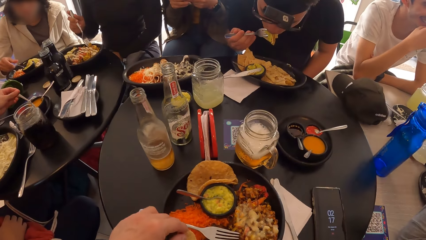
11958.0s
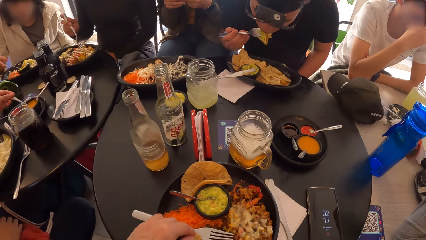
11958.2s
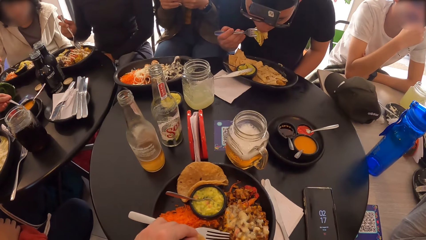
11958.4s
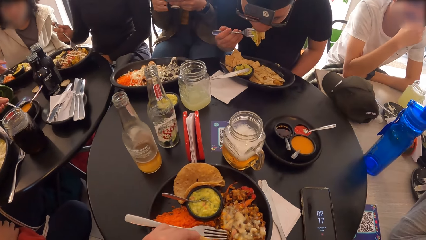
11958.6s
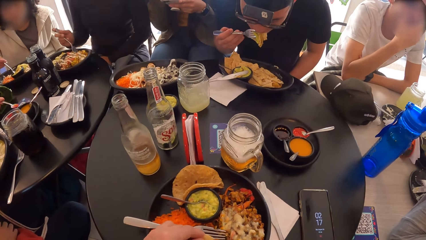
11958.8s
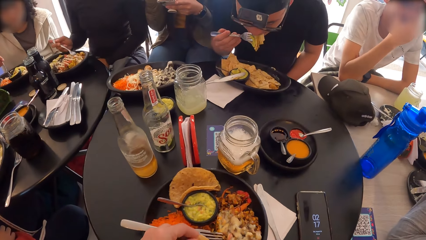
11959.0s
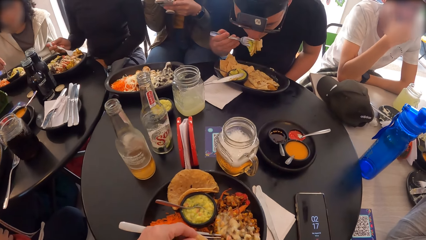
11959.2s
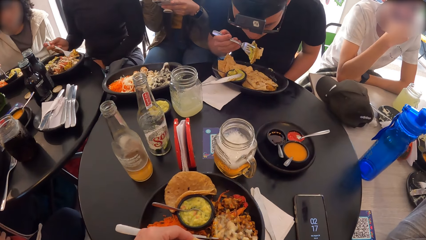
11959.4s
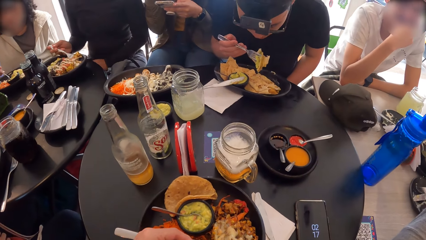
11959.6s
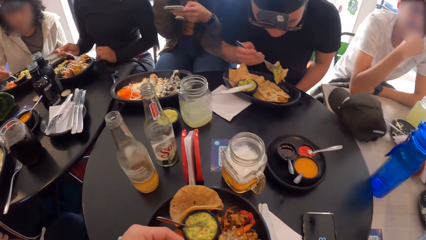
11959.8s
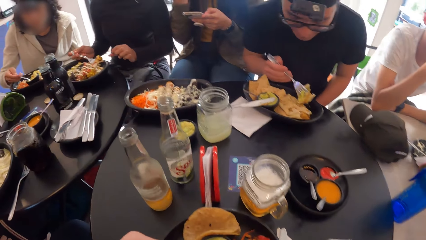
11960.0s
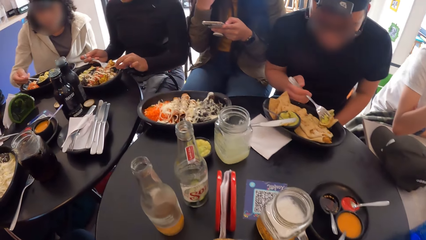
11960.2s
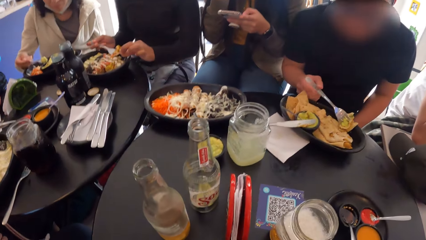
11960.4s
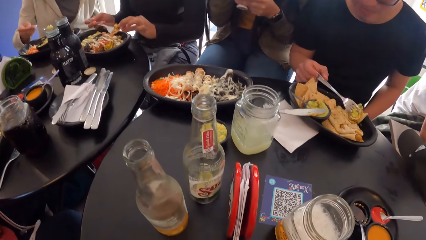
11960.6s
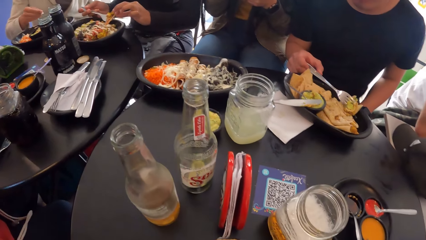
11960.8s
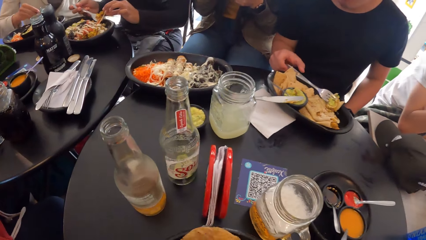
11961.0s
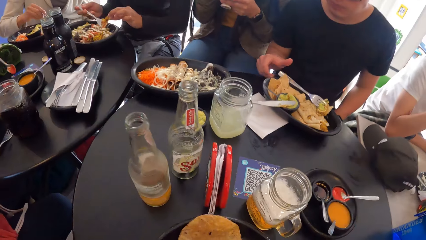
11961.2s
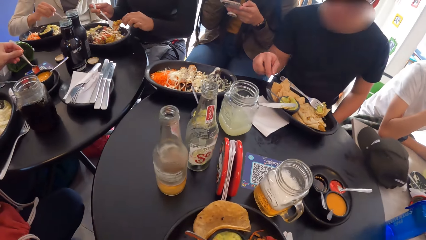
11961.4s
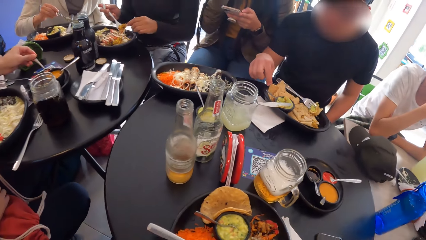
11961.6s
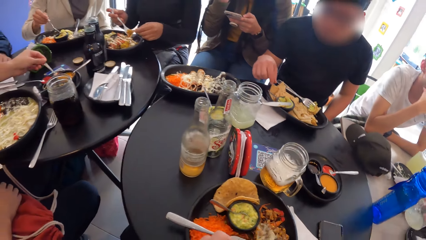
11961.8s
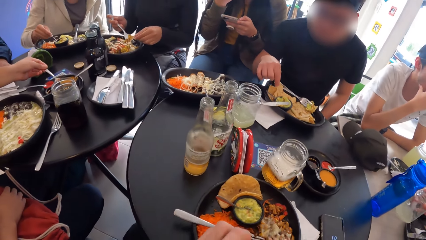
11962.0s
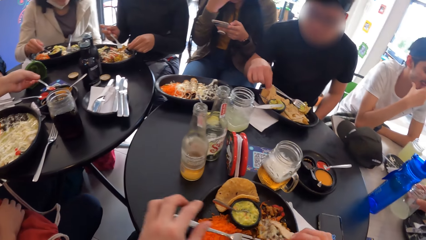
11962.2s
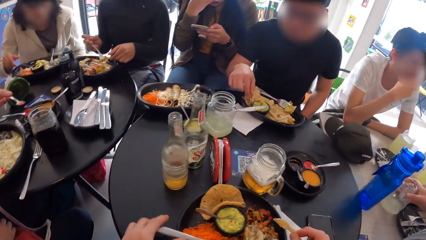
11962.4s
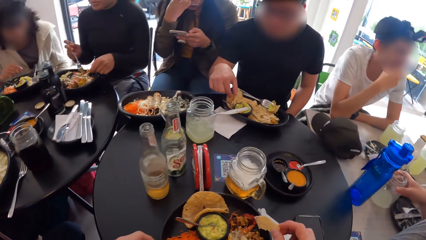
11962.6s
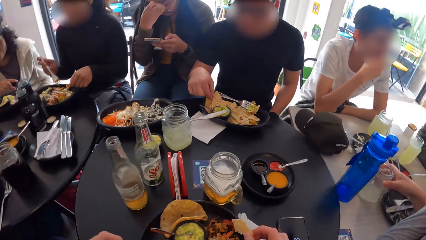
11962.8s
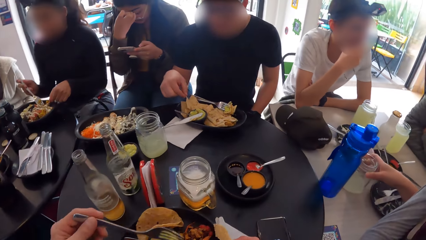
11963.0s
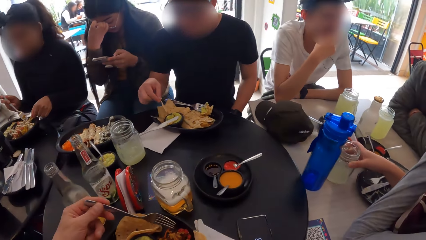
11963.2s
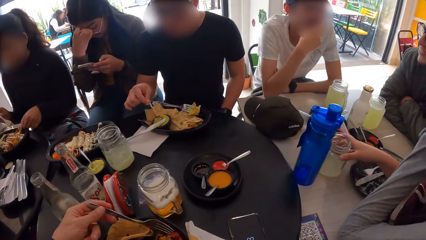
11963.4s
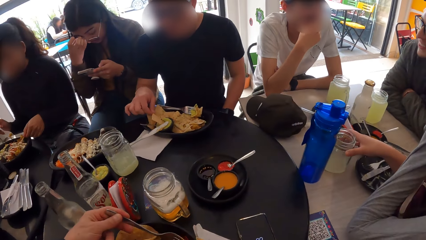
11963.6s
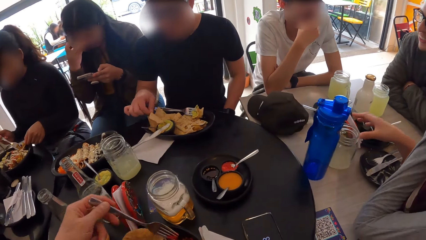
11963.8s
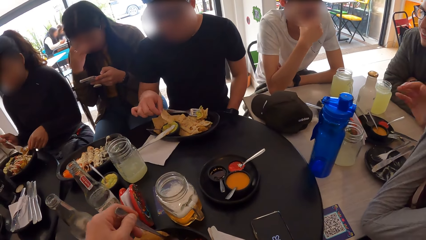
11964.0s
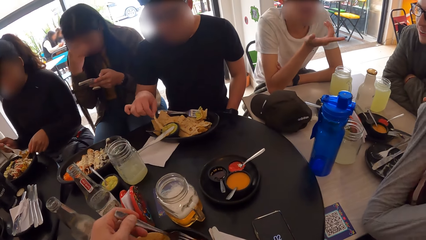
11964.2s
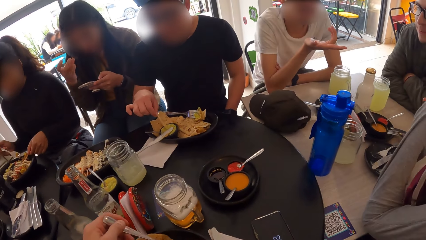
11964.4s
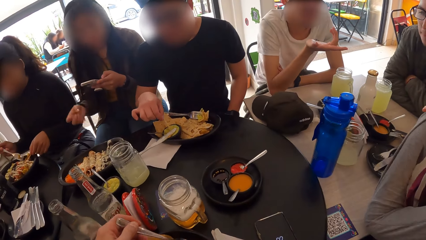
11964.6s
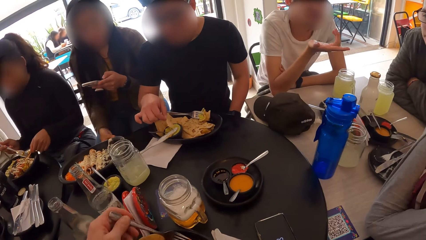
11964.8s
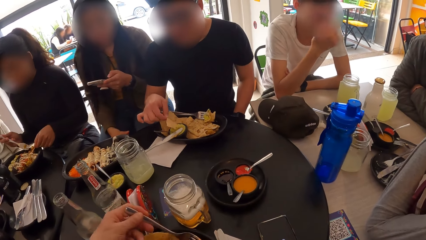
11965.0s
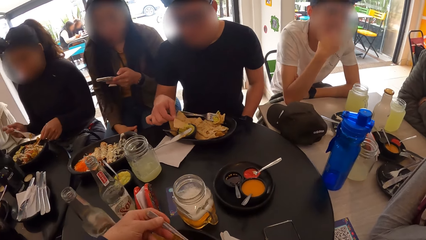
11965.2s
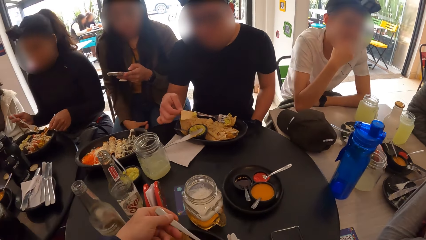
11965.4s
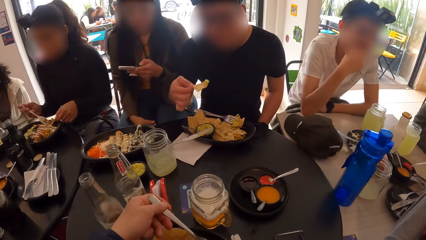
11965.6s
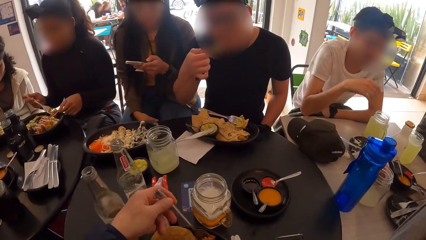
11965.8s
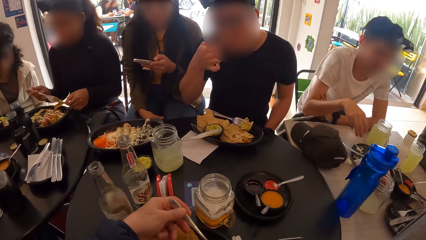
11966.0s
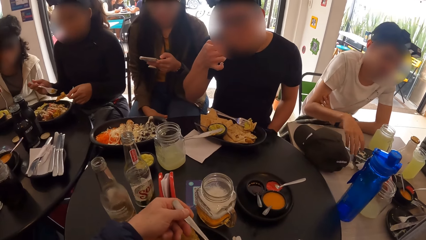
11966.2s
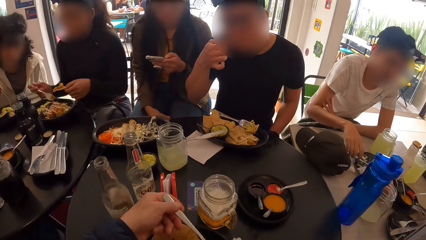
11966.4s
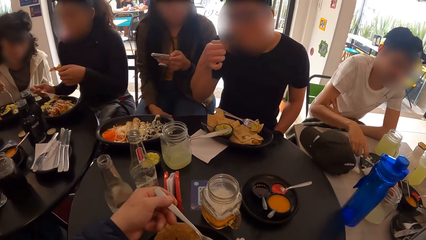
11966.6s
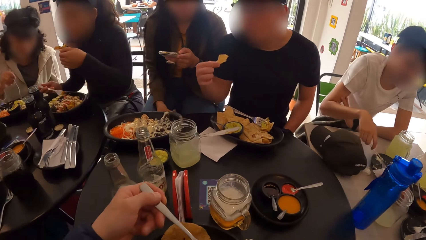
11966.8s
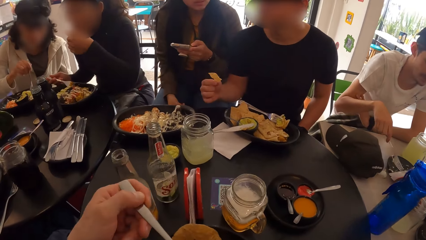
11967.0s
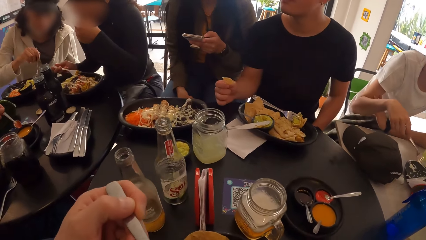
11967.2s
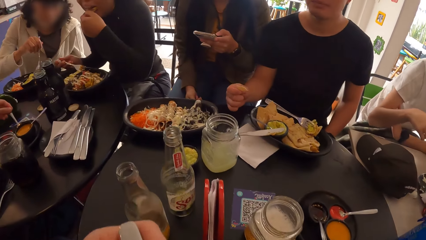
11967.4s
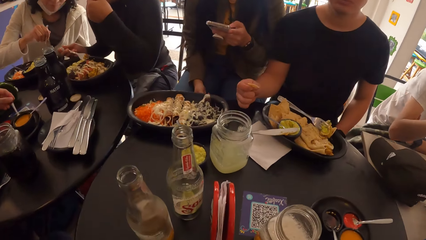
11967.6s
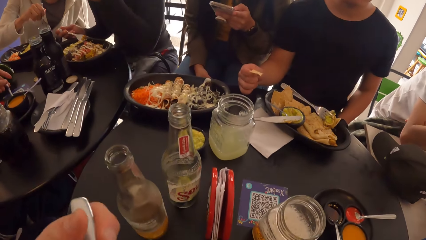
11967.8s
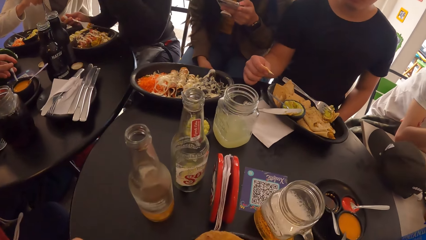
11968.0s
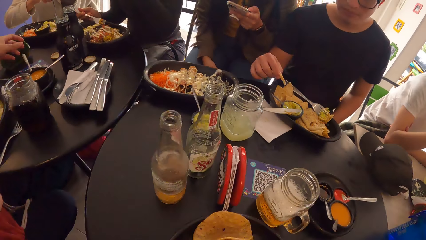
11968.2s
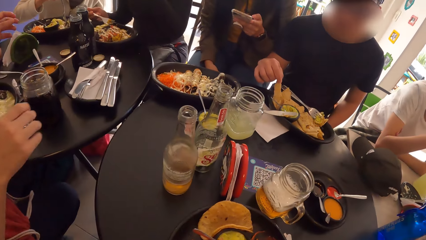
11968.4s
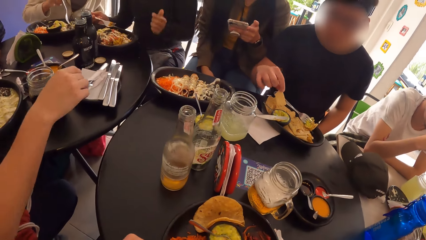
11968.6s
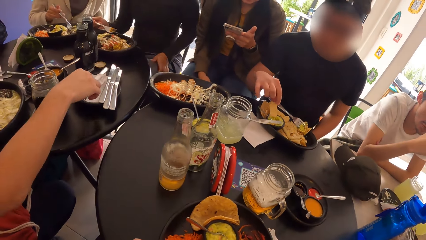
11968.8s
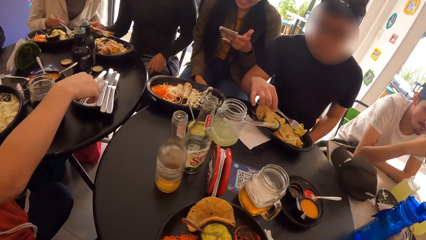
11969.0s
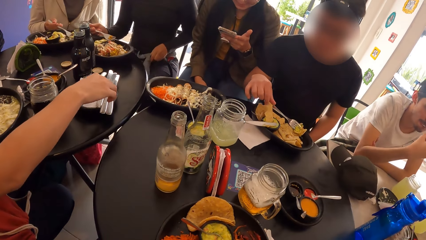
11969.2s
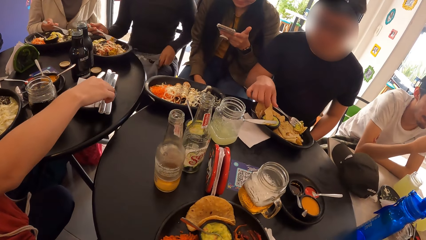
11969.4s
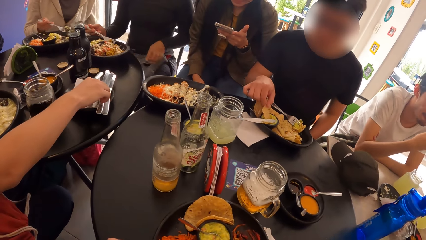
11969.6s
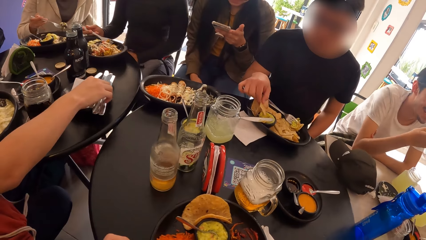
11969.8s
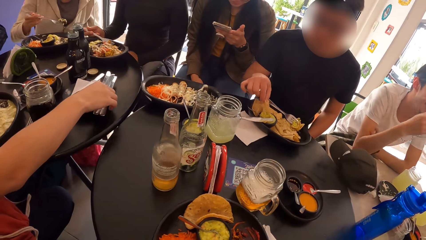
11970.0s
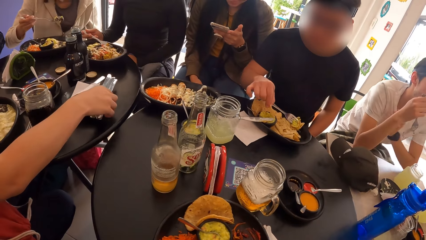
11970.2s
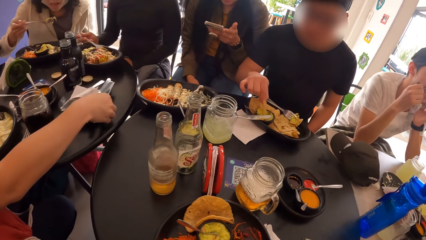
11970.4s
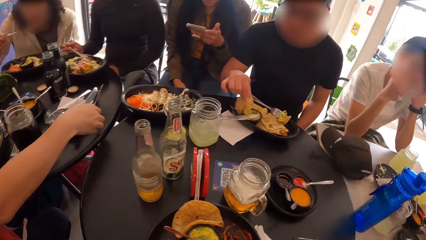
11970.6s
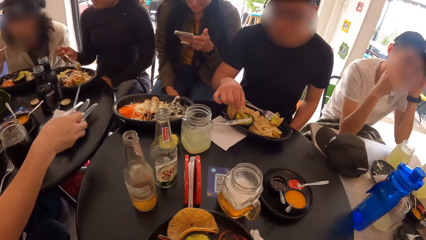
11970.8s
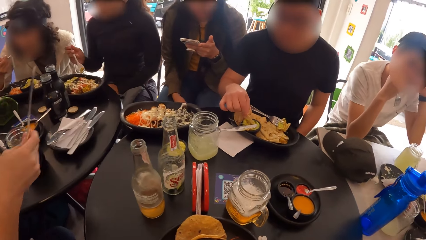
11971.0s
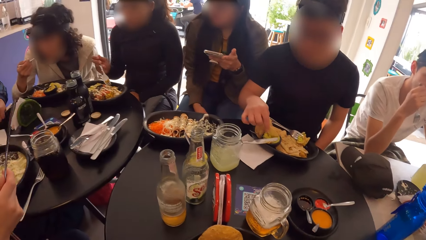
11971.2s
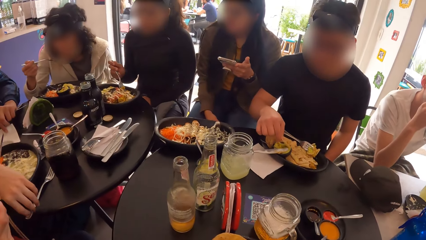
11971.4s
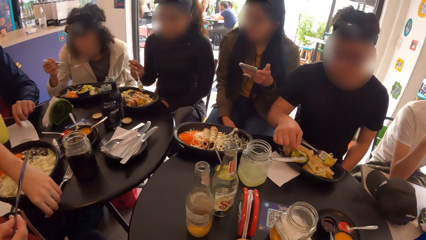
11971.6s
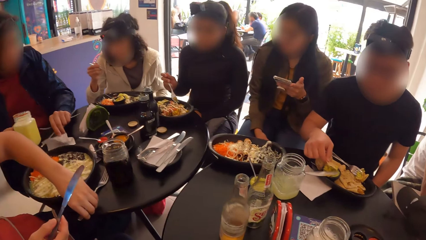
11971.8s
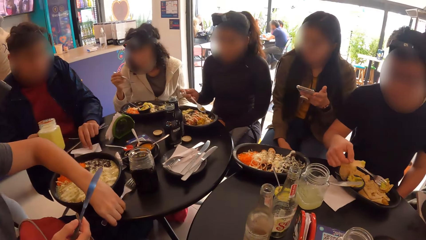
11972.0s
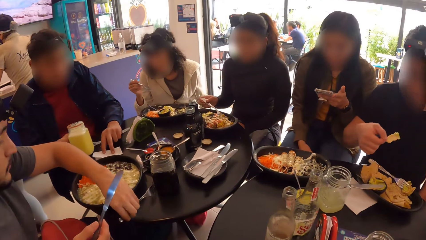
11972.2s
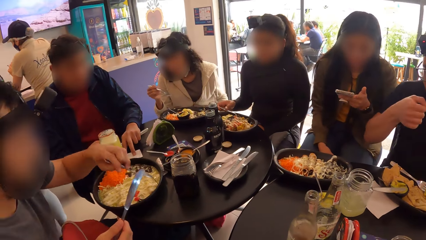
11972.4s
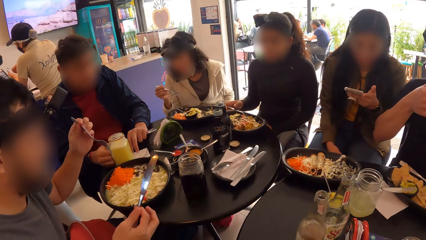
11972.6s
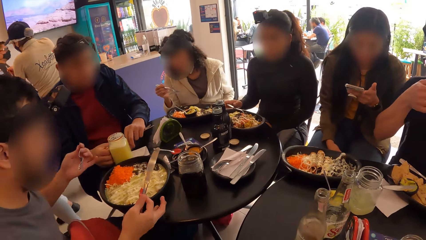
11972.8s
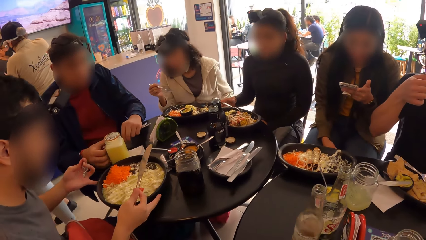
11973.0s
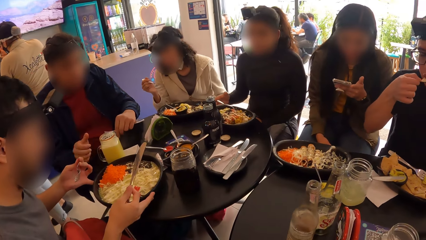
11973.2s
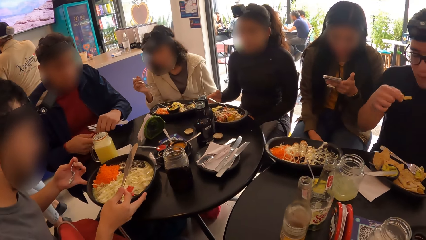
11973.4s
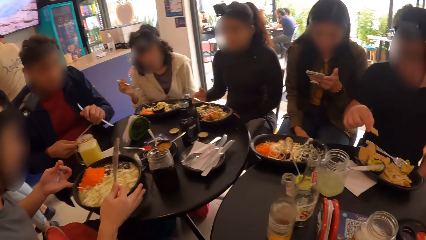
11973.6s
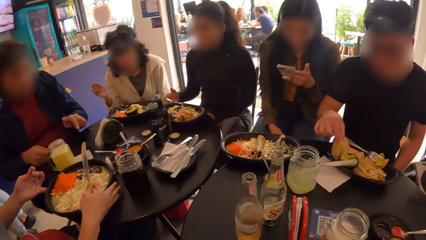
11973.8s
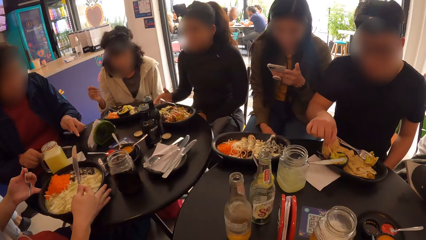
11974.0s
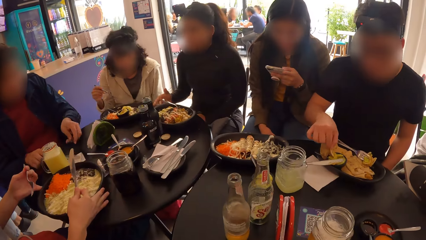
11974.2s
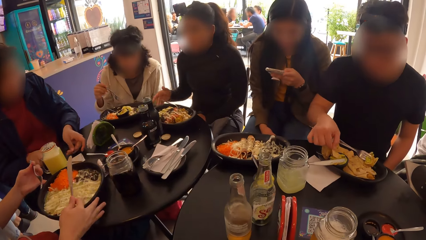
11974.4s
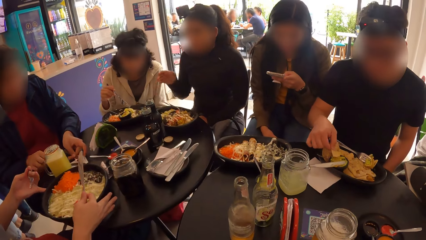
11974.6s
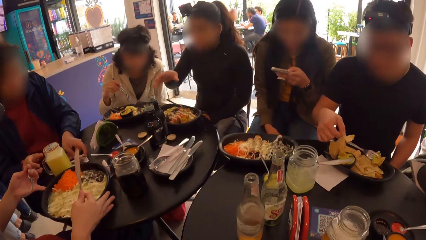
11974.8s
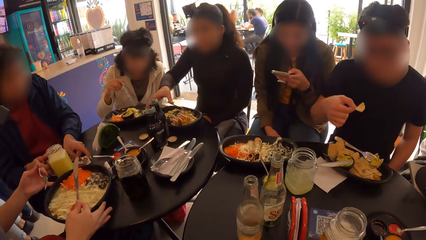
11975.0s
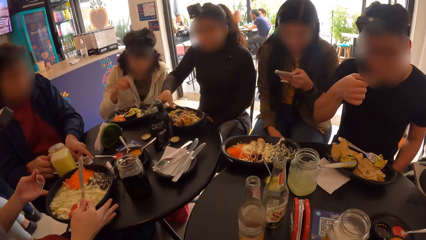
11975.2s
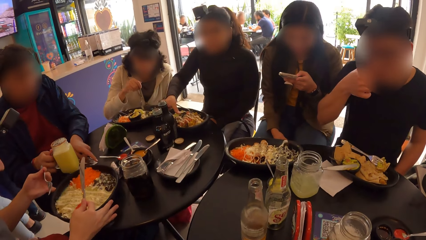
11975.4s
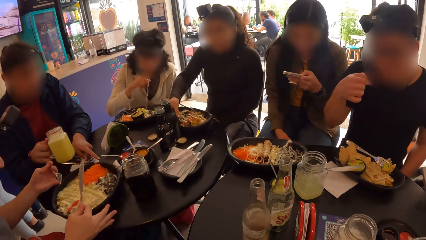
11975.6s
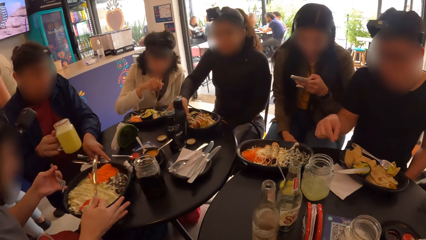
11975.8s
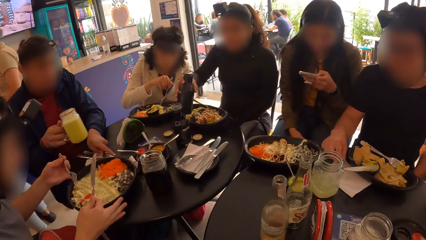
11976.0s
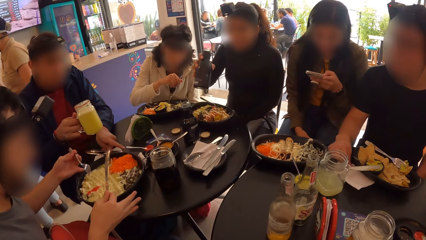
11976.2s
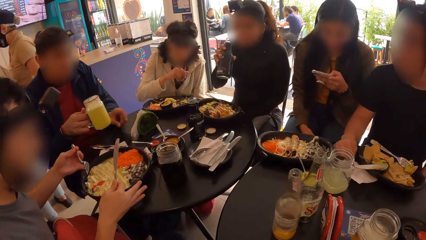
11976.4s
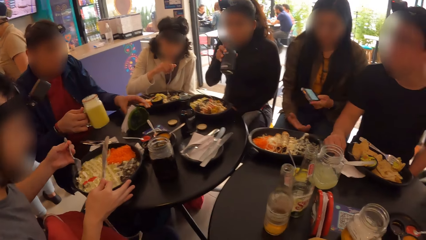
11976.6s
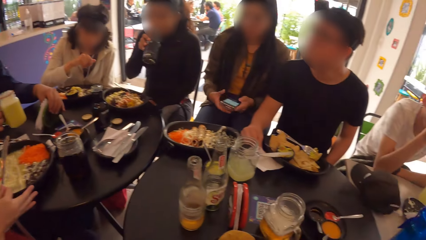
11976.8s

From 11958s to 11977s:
The camera wearer cuts a bread. They eat the food and look around. They eat the bread. They pick the spoon or fork with the left hand. They scoop the food with the fork with the left hand. They eat the food with the fork. The man picks a knife with the right hand and picks a fork with the left hand. The camera wearer looks at the man. The man moves the plate with both hands.
